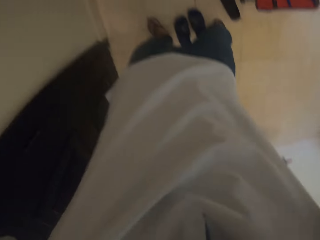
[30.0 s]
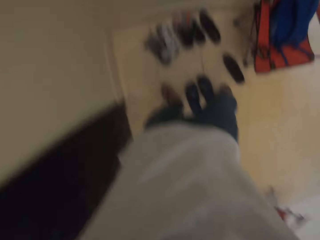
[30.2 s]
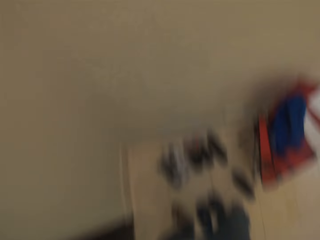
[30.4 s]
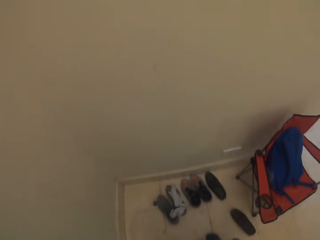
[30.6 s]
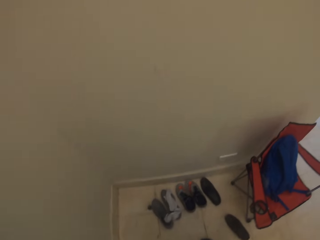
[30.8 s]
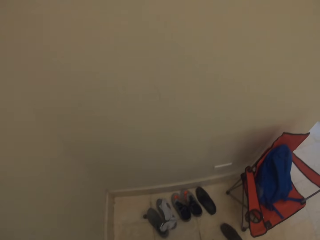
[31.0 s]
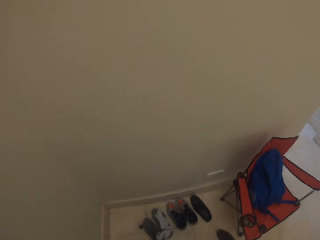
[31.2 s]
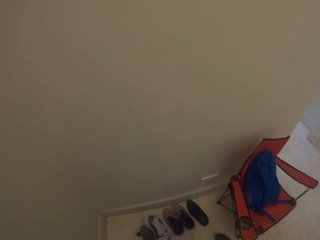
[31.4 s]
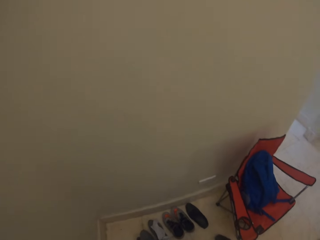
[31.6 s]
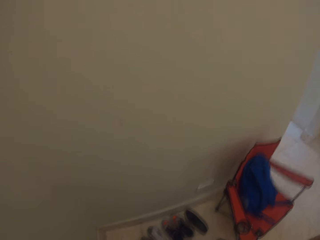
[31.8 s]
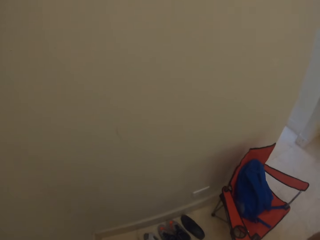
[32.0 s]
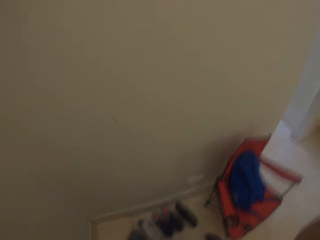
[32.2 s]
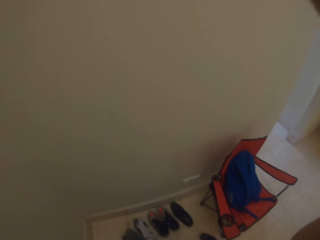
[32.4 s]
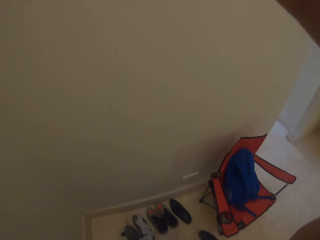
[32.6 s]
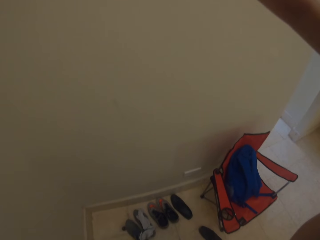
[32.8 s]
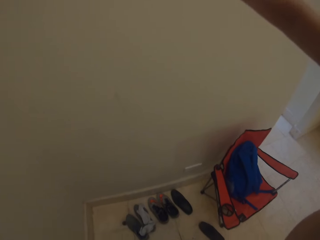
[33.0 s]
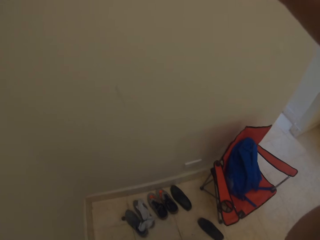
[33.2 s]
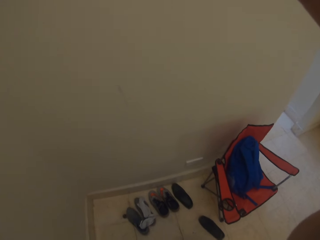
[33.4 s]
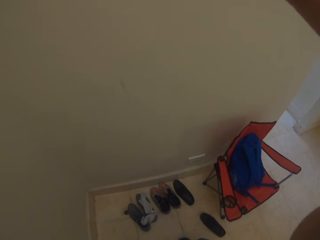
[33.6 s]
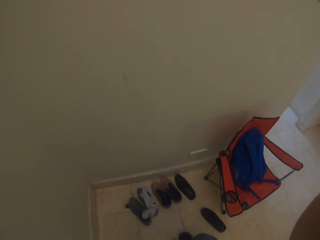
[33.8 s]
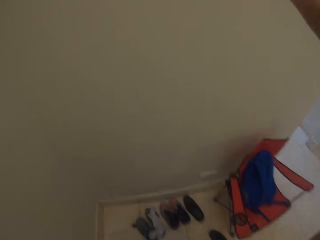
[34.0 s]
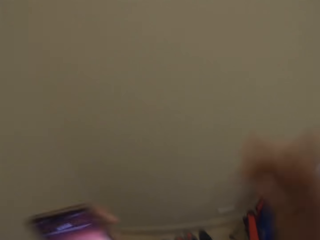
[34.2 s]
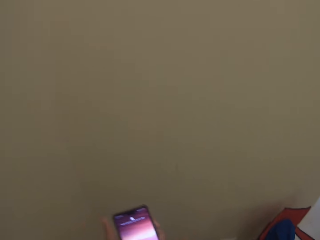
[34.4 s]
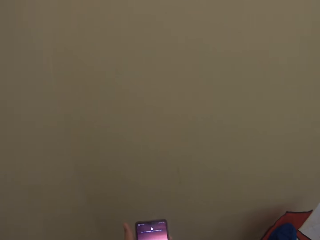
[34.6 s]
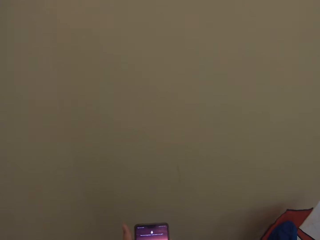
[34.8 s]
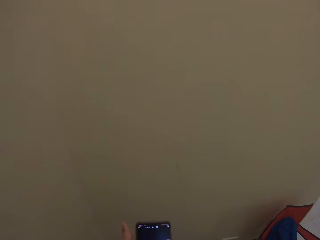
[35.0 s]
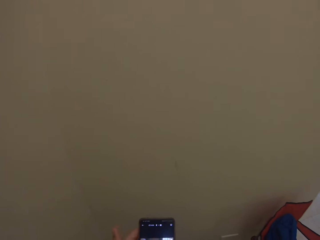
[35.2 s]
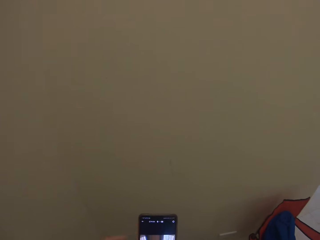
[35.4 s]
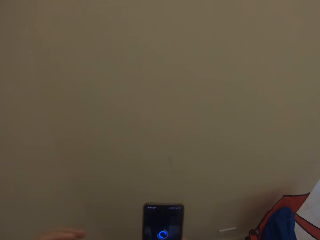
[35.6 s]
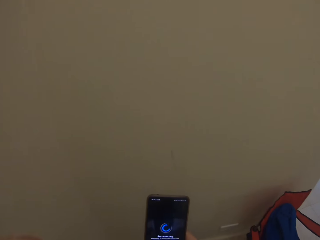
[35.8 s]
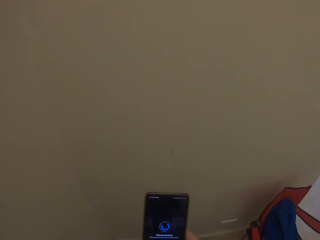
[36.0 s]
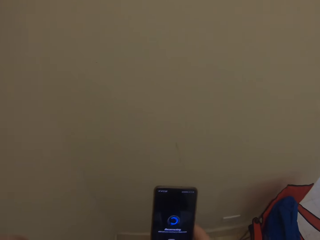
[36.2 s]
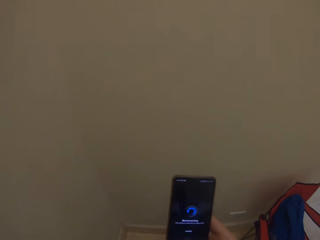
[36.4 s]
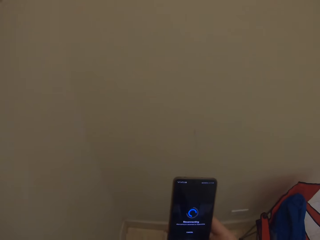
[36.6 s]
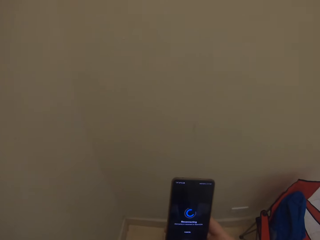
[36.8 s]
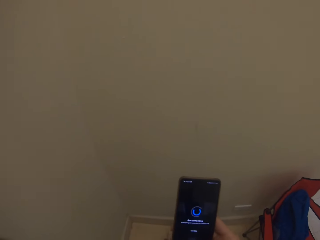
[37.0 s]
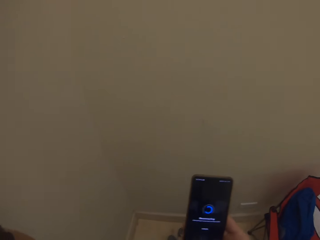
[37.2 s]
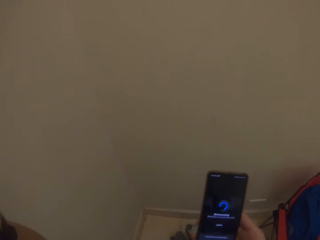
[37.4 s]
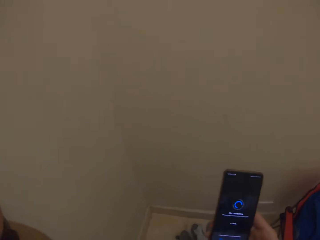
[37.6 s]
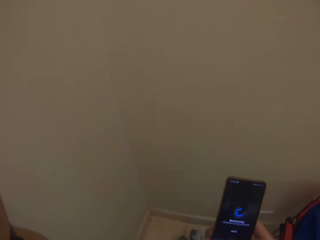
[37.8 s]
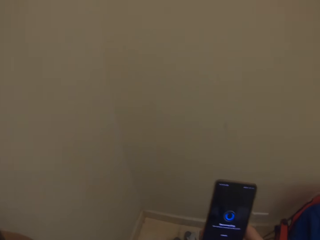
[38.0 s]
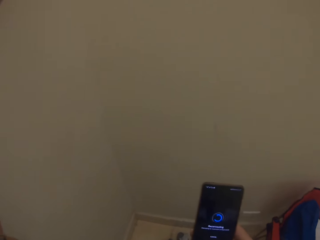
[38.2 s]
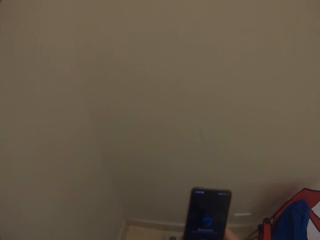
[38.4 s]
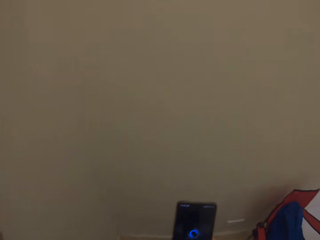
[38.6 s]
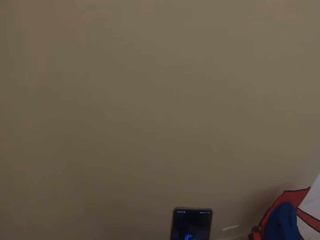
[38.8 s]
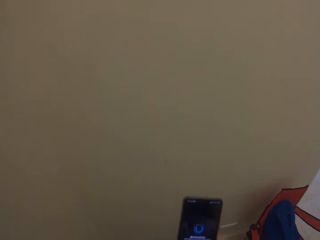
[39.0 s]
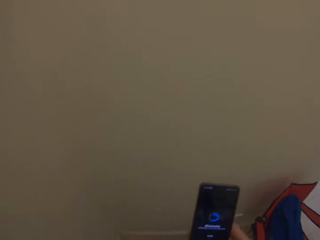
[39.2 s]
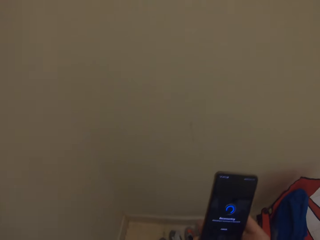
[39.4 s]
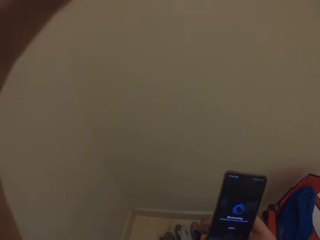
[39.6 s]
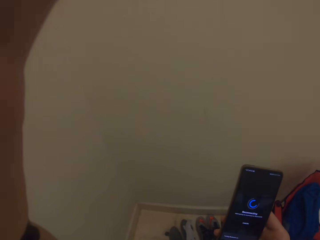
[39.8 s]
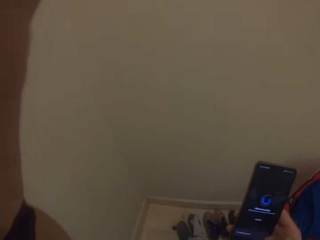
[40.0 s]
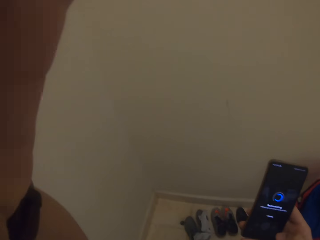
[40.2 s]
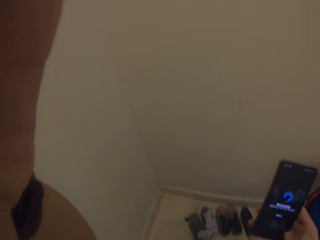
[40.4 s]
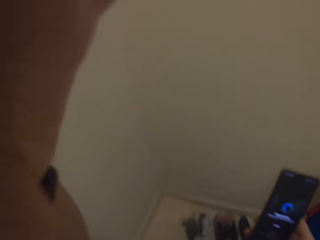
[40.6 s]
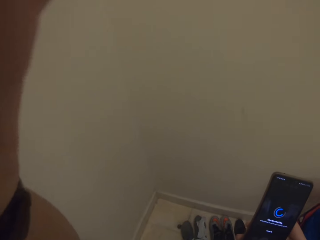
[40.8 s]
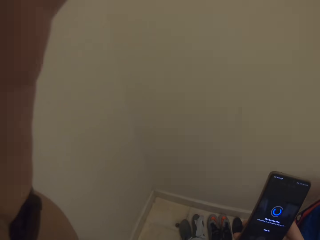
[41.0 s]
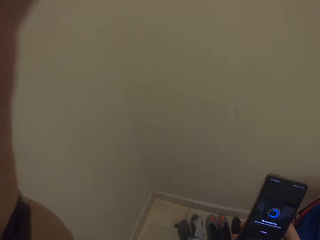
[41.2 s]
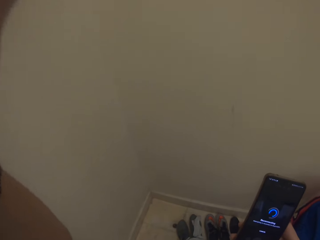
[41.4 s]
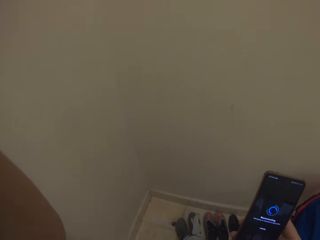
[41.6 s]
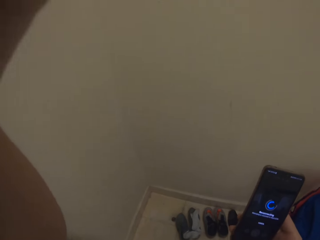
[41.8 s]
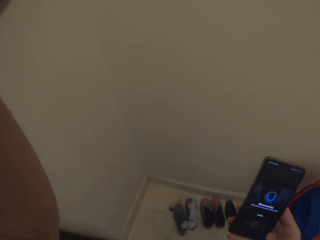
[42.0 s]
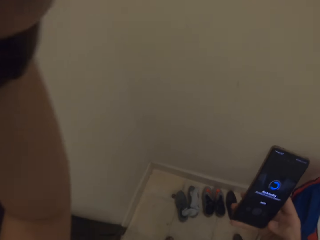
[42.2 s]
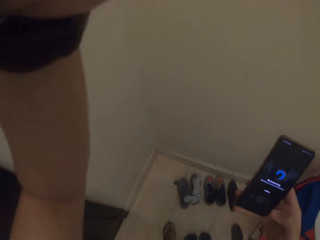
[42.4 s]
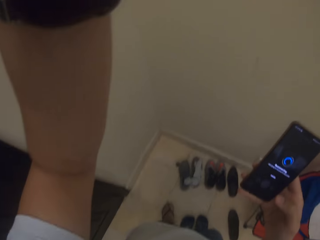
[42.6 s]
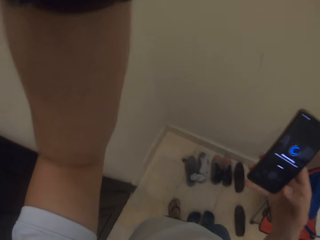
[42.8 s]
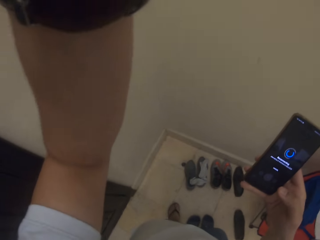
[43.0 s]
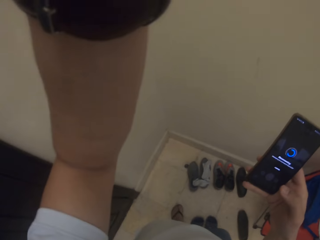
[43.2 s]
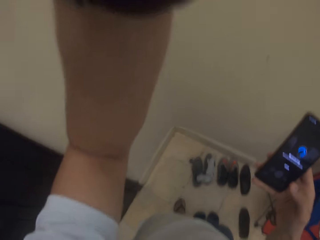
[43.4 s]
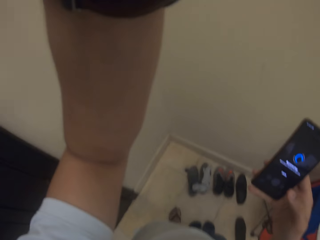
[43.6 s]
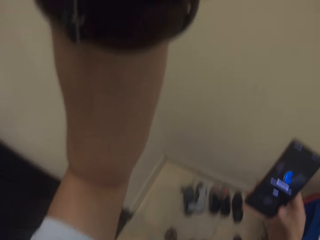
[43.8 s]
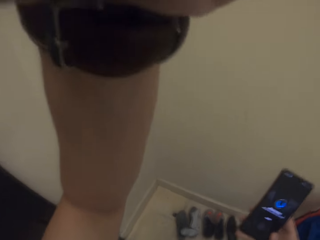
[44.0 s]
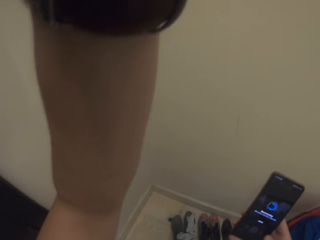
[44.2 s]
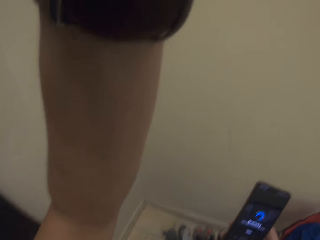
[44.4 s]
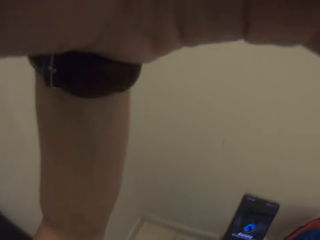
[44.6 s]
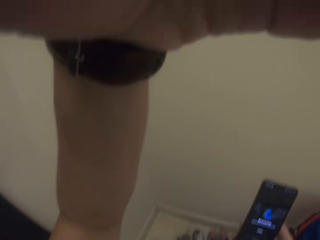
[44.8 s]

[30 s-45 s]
The camera wearer adjusts the camera. They hold the camera. They stand in the house. They hold the phone. They use the phone. They touch the camera. They adjust the camera.

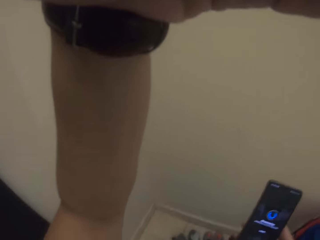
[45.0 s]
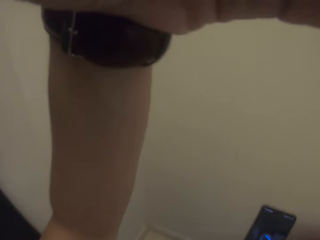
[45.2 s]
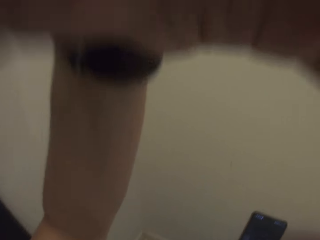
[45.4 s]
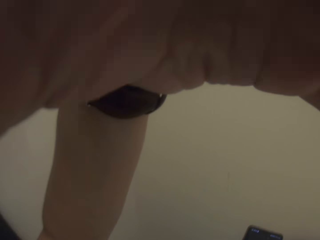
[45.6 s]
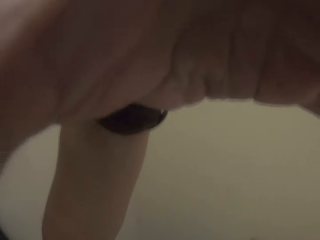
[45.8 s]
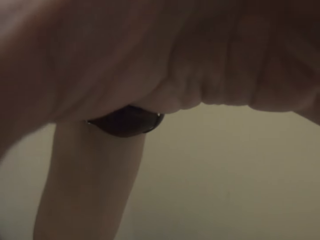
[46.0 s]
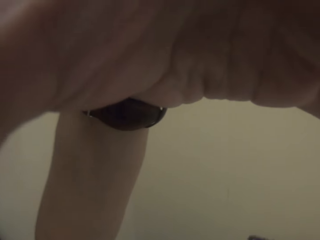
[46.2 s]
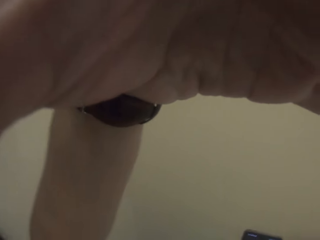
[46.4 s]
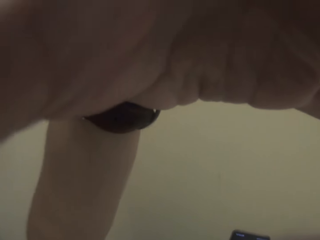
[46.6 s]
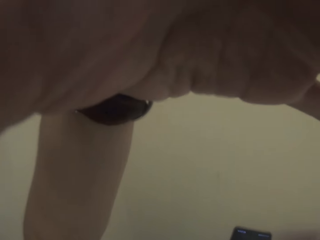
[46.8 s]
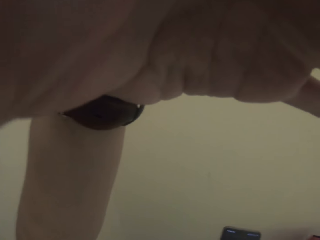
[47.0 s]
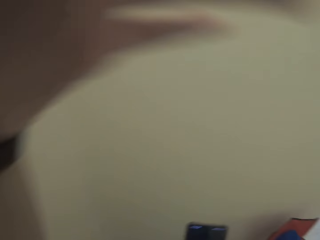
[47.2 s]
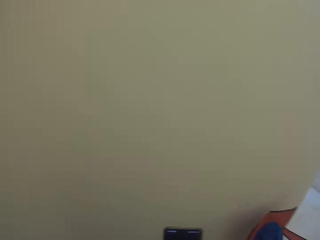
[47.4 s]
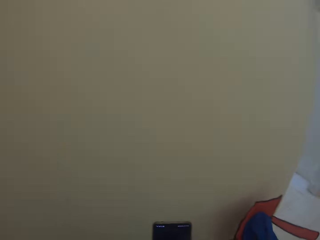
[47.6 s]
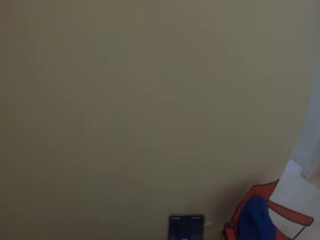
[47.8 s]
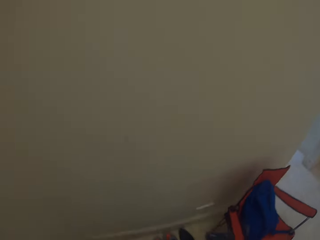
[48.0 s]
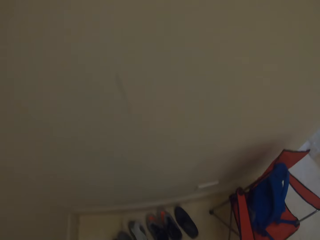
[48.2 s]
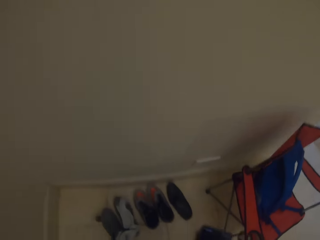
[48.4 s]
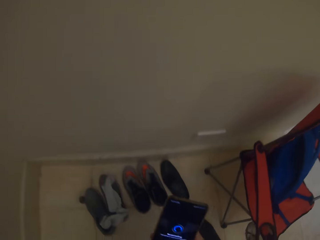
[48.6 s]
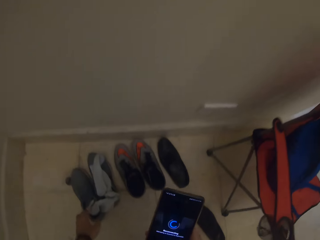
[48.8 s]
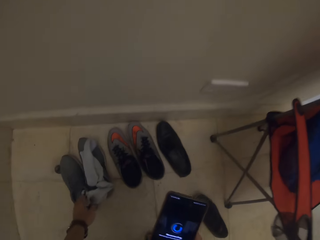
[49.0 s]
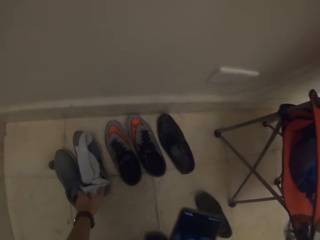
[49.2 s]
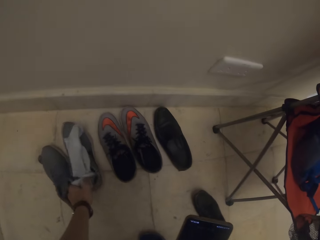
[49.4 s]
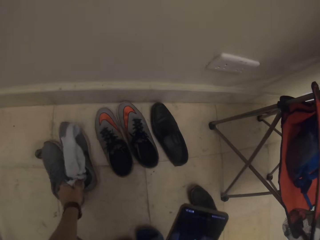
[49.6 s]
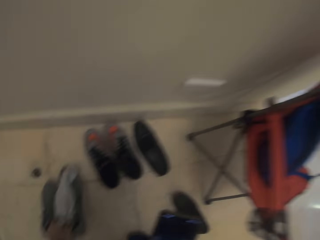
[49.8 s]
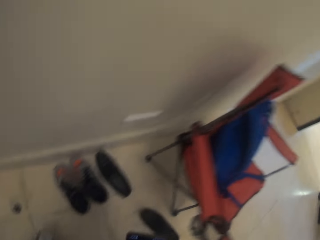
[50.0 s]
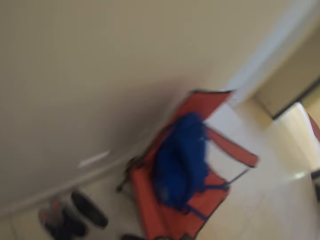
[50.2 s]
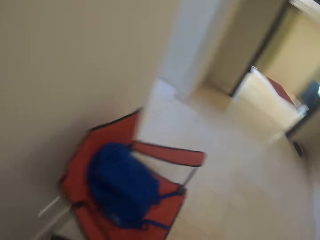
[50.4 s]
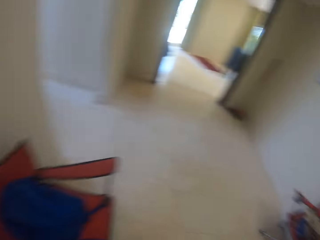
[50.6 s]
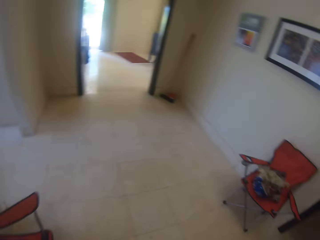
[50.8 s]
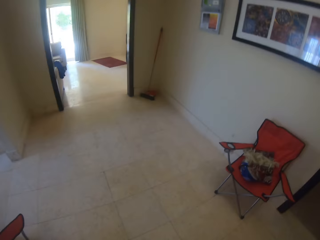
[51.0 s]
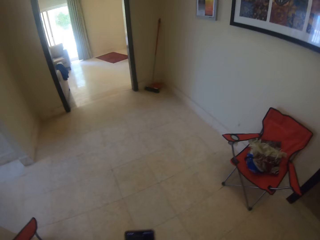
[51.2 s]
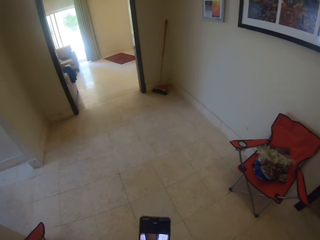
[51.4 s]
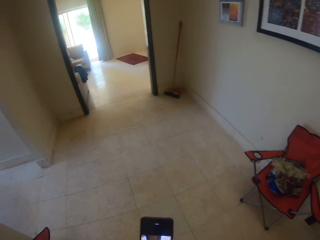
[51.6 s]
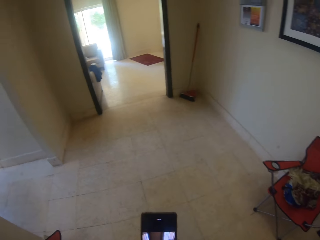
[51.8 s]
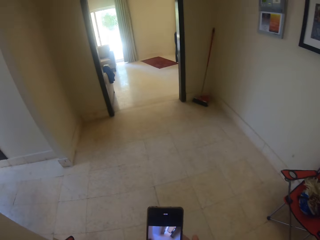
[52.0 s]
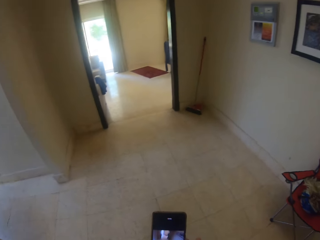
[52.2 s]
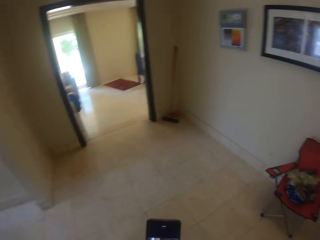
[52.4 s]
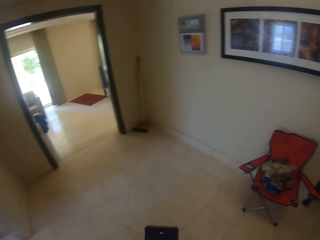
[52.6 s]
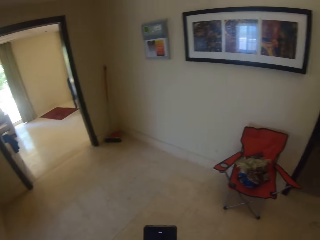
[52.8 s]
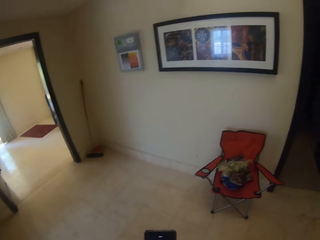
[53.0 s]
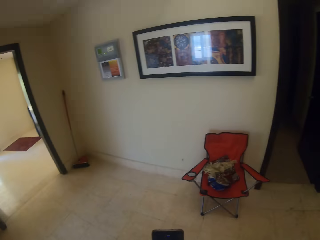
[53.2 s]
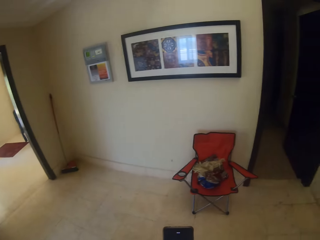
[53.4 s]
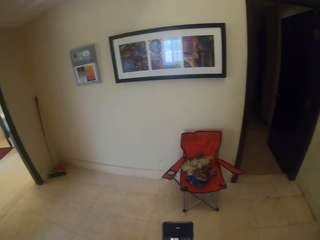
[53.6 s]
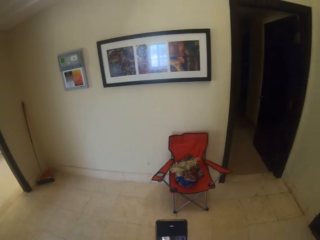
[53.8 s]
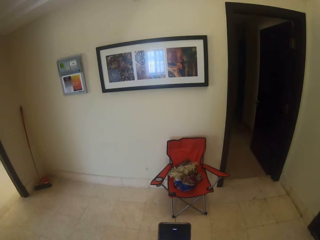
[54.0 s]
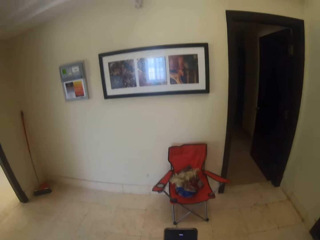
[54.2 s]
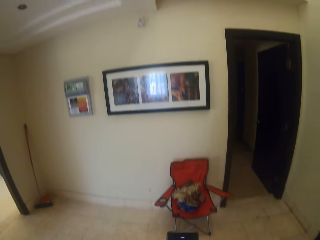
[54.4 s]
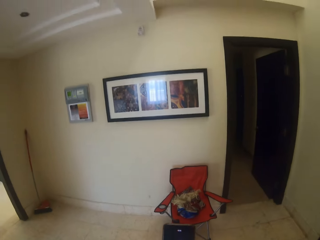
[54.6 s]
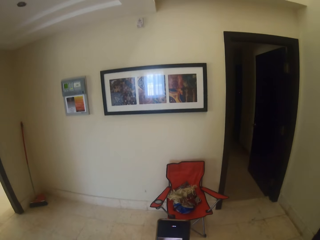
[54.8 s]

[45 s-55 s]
The camera wearer bows down. They pick up the shoes. They walk in the house. They look at the phone.
